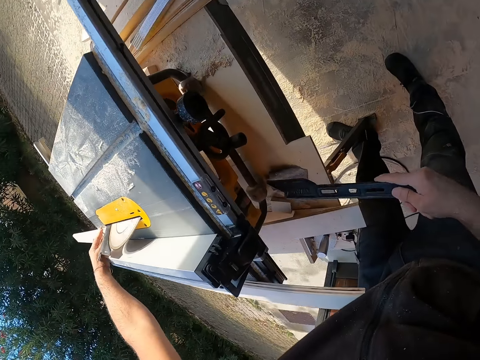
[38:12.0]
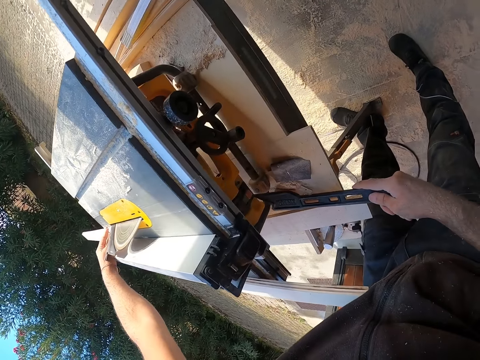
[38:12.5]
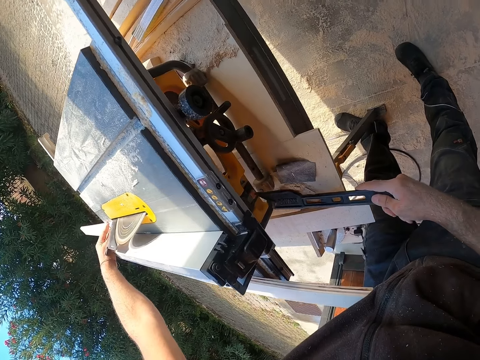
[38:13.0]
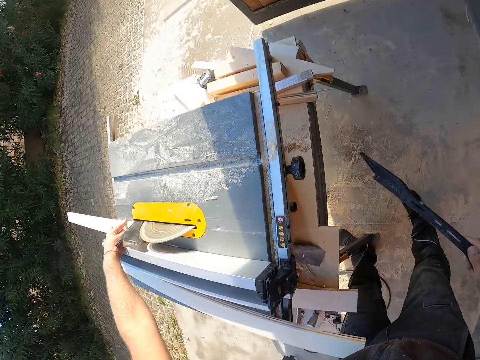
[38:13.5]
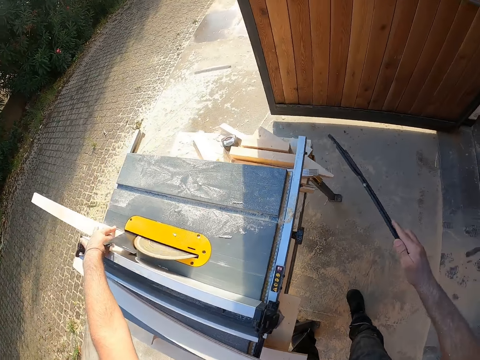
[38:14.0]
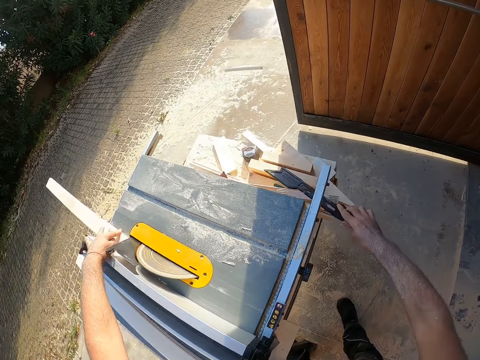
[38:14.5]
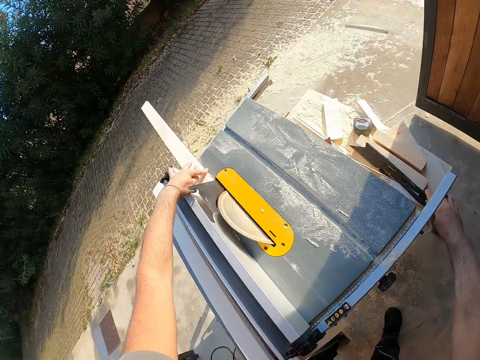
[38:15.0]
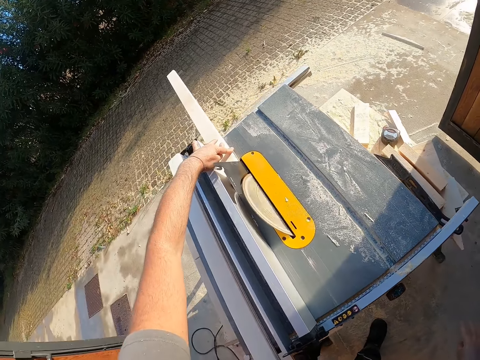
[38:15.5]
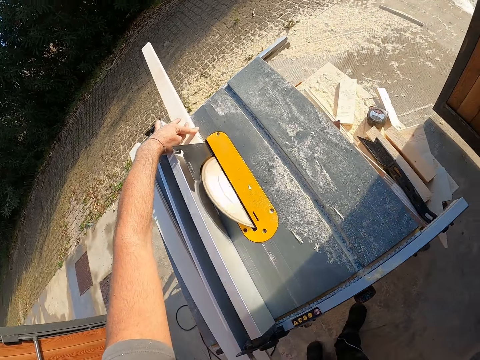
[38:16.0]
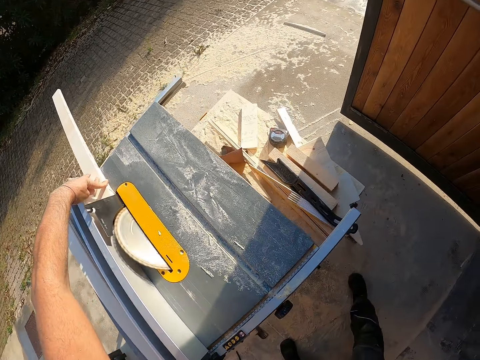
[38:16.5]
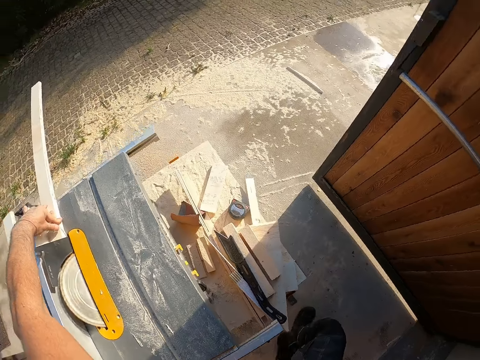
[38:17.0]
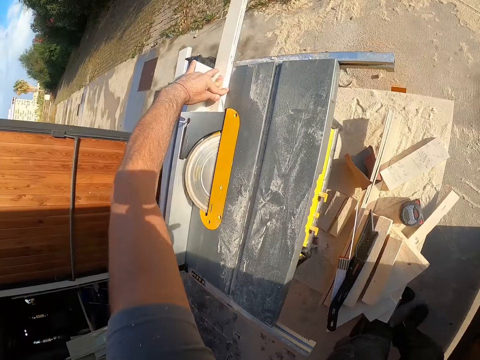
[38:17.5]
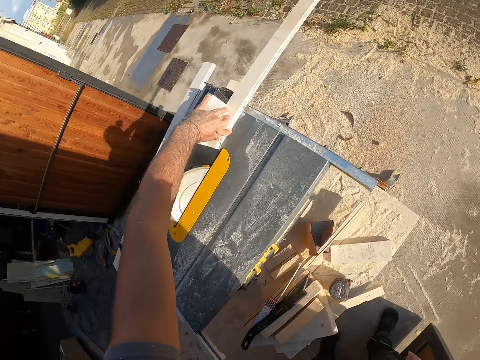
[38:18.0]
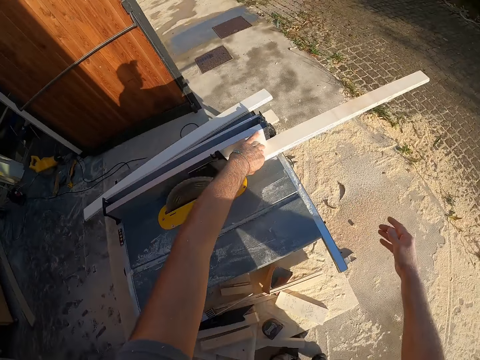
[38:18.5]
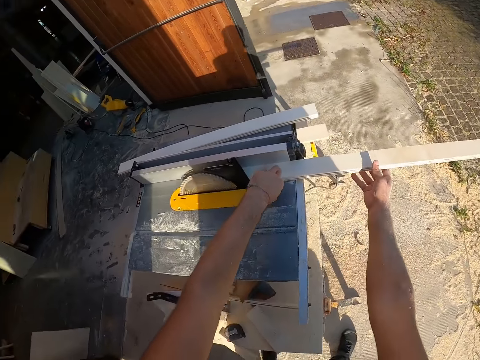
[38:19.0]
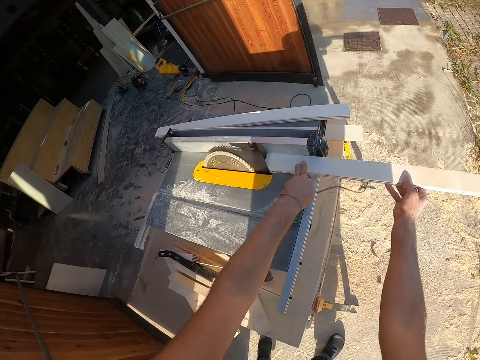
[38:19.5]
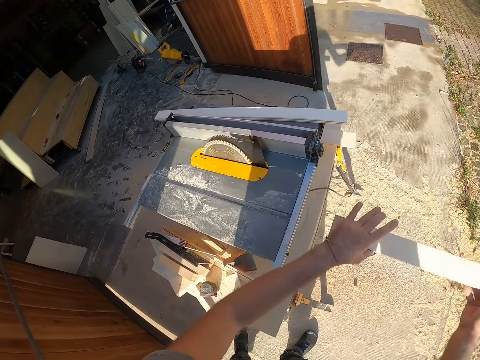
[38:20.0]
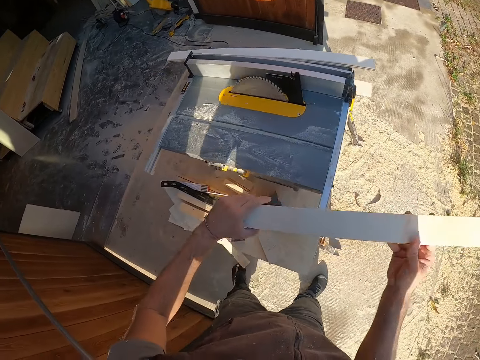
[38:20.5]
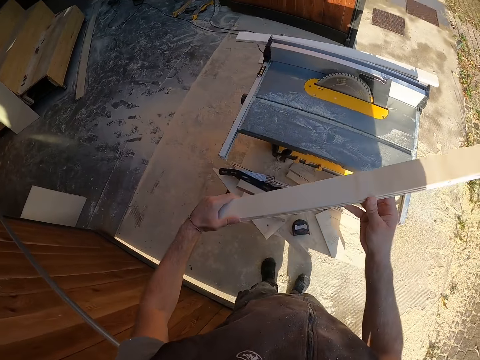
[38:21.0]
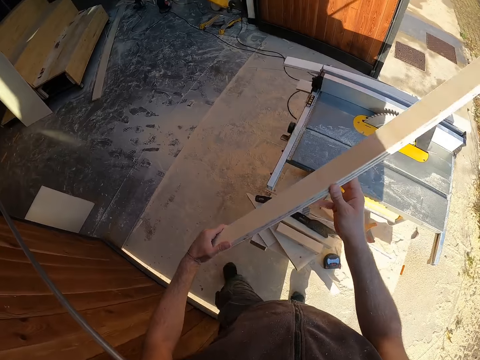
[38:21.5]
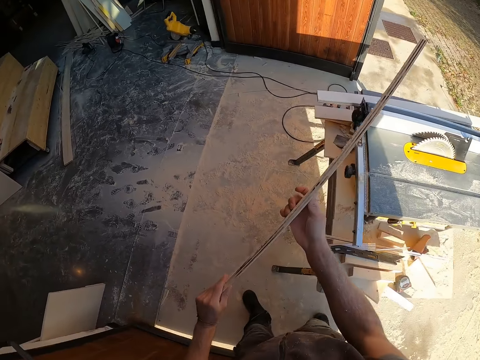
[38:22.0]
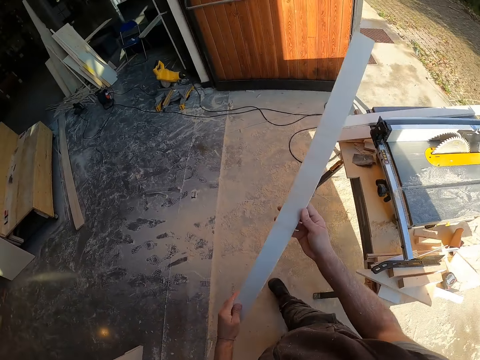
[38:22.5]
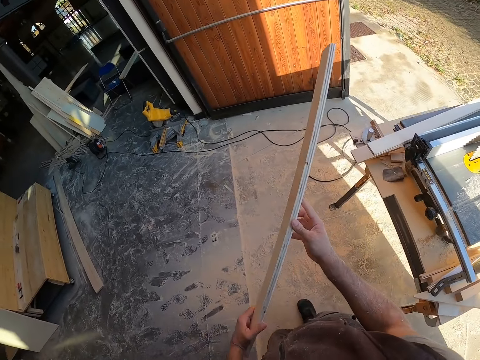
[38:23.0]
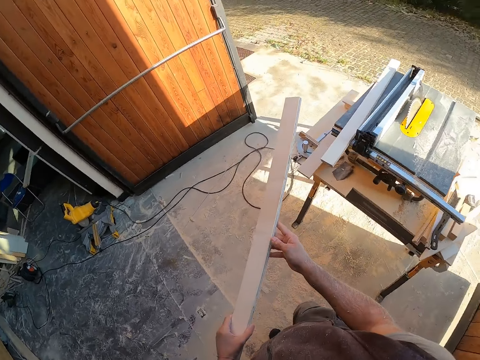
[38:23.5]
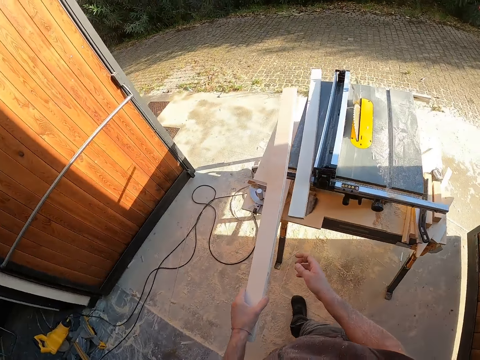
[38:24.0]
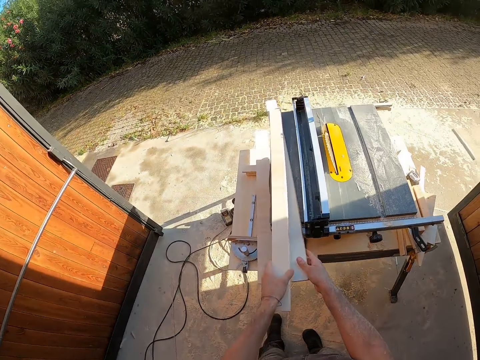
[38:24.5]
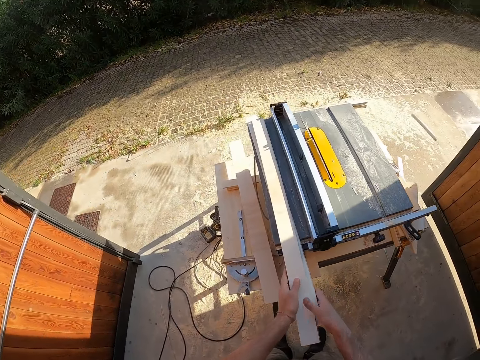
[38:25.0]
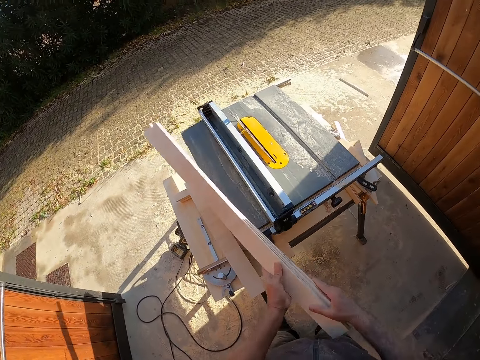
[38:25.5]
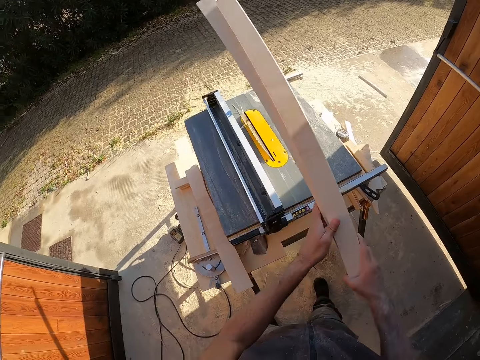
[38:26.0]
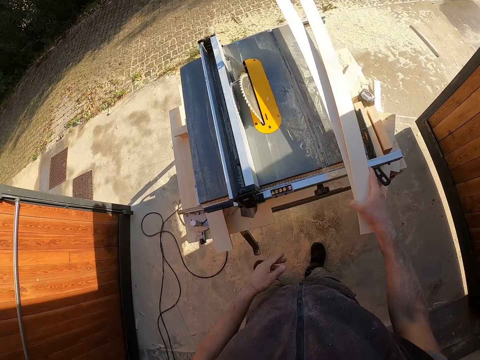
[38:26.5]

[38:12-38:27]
The camera wearer touches the table saw with the push stick. He pulls back the push stick and lifts the push stick. He makes a step. He drops the push stick on the table saw with his right hand. He places the push stick on the wood. He trims the wood on the table saw. He walks around and lifts the right hand. He holds the wood. He picks up the wood on the table saw with both hands. He pulls the wood from the table saw. He walks around. He holds the wood with both hands. He looks at the wood. He drops the wood on the table saw with his left hand. He holds the woods on the table saw with his right hand. He picks up the woods on the table saw with both hands. He lifts the woods.

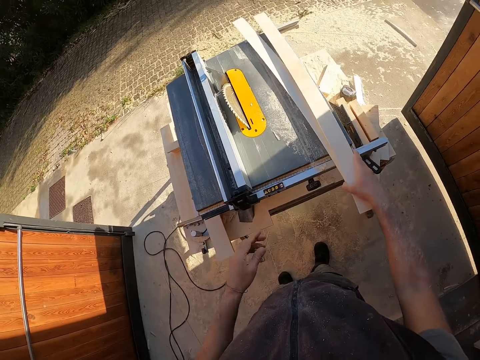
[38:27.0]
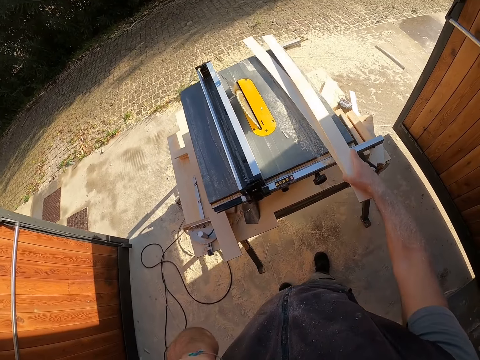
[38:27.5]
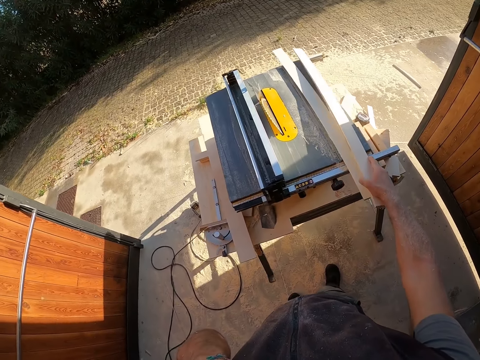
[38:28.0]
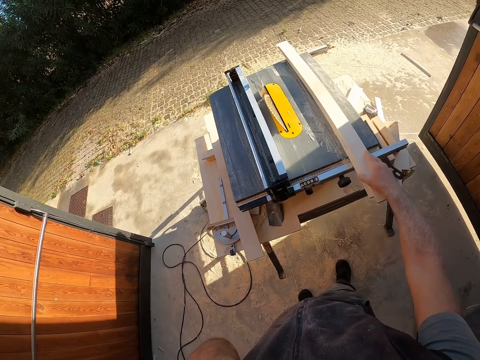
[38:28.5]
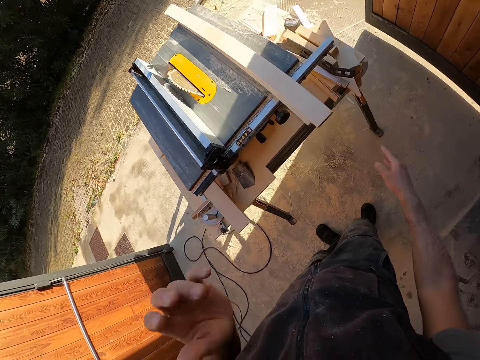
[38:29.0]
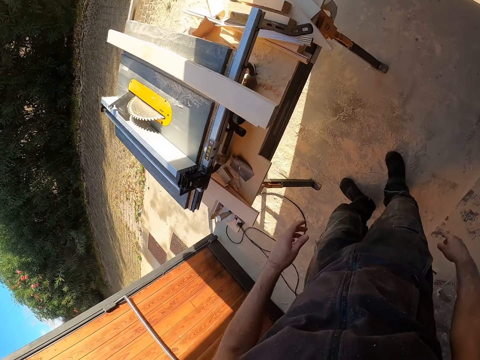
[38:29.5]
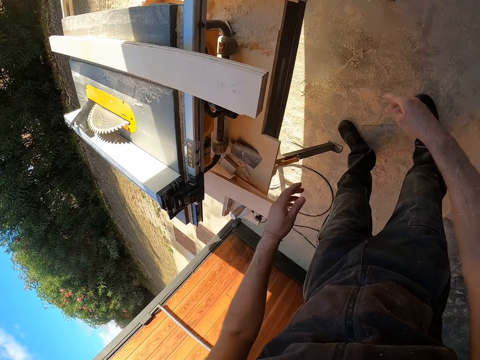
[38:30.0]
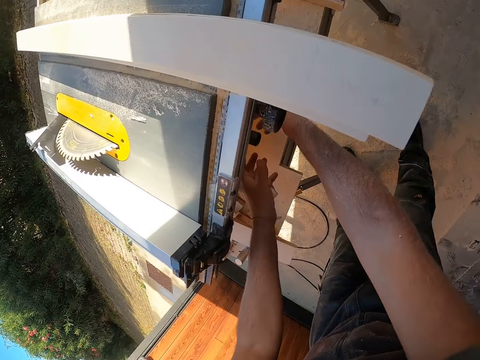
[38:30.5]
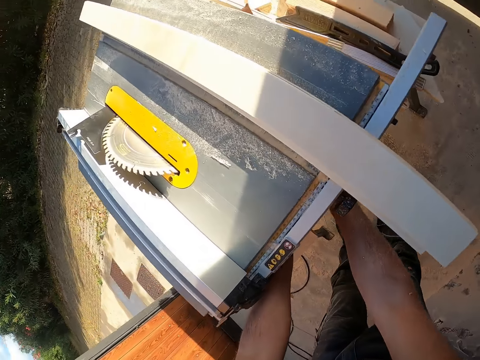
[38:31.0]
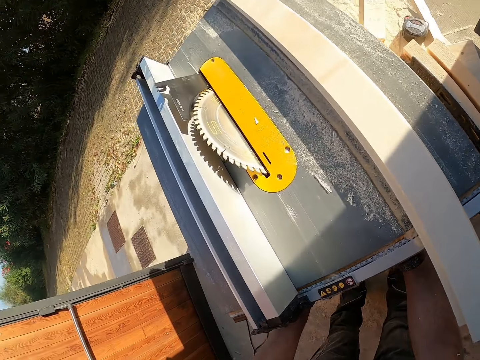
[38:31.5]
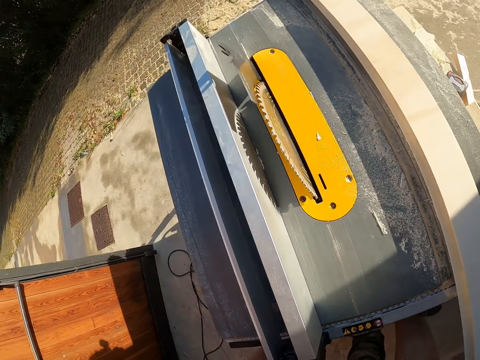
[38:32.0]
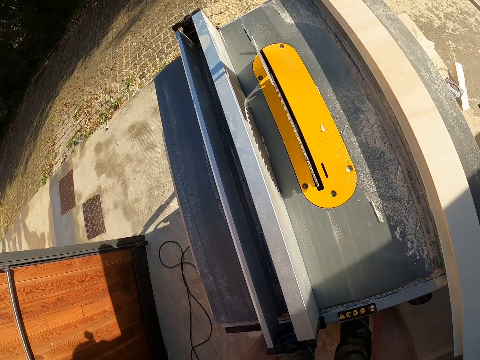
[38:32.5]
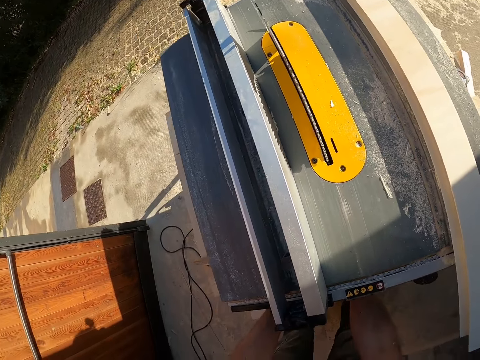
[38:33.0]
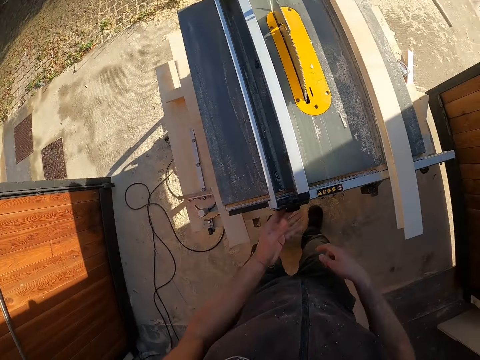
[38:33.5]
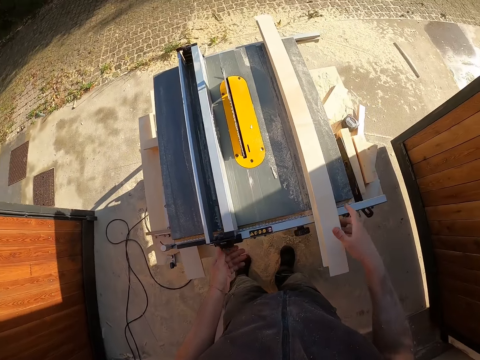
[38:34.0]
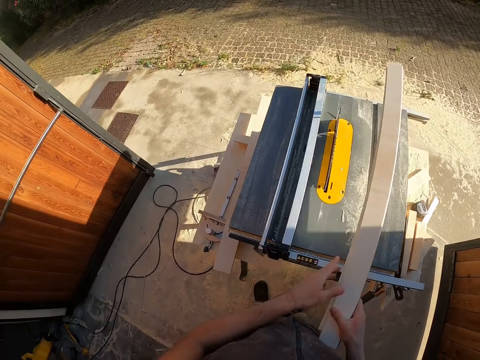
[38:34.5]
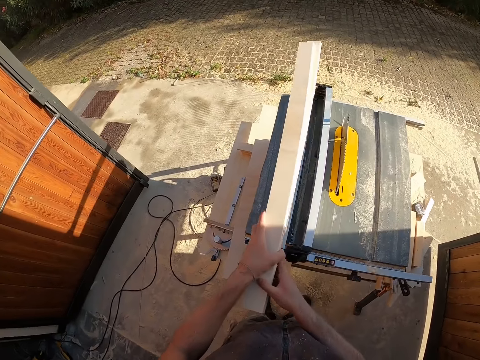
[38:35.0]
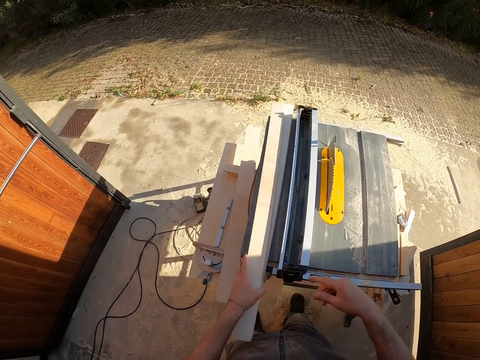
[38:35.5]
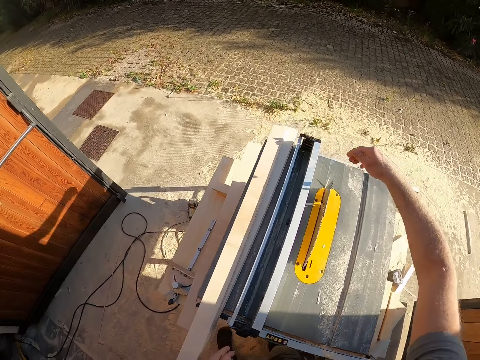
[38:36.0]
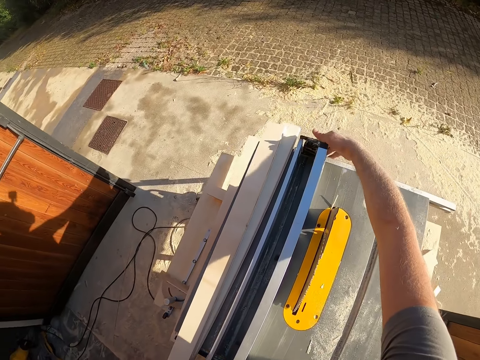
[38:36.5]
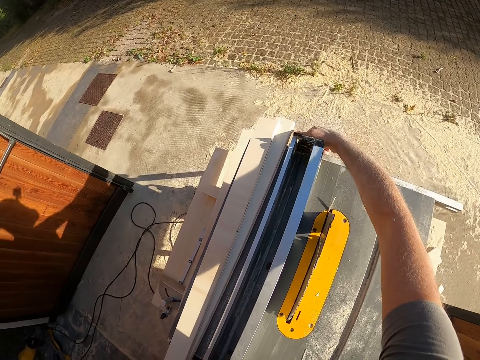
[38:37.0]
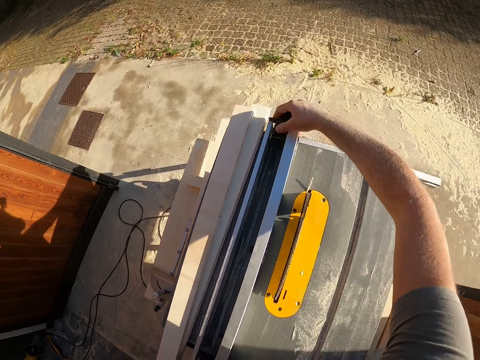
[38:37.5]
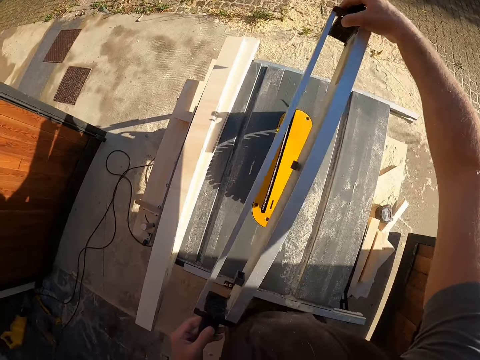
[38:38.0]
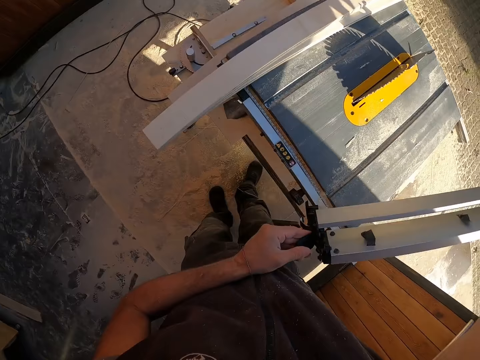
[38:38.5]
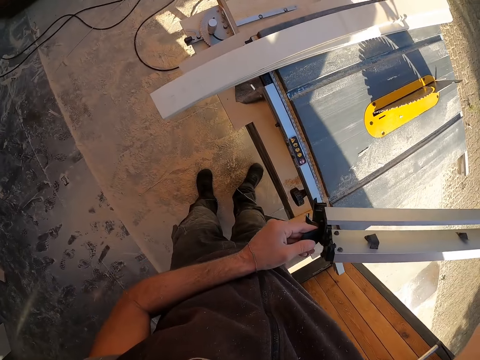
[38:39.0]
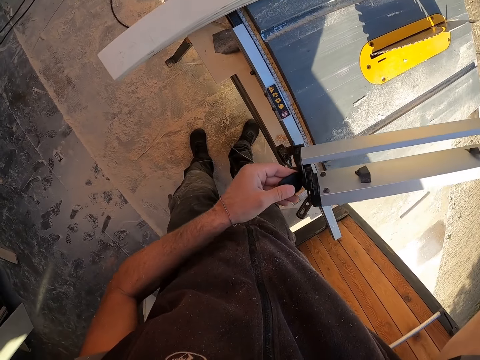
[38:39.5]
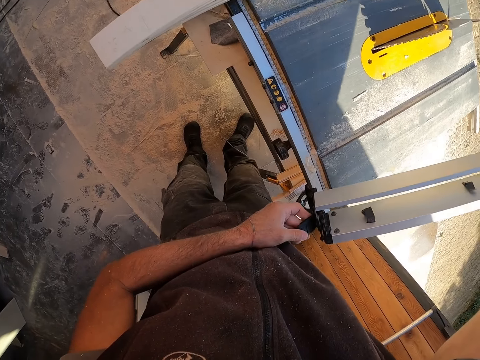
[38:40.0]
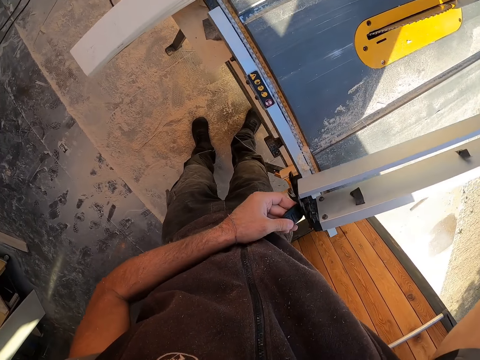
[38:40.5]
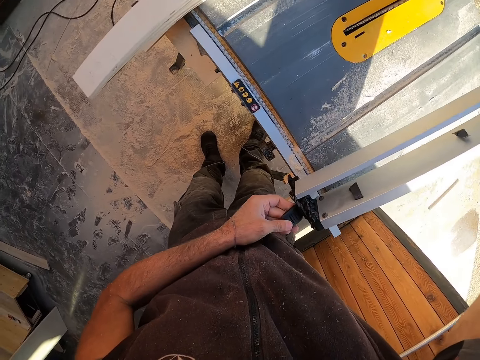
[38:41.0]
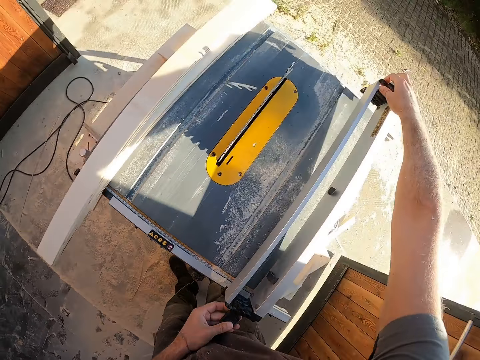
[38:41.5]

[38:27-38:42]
The camera wearer drops the woods on the table saw with both hands. He touches his face with his left hand. He lifts the left hand and lets go of the woods. He moves both hands. He looks around. He moves both hands. He operates the table saw. He lifts both hands. He pulls the wood. He picks up the woods on the table saw with his right hand. He holds the woods with both hands. He drops the woods on the table saw with his left hand. He lifts the right hand. He picks up the fence from the table saw with both hands. He looks at the table saw. He inserts the fence on the table saw.
